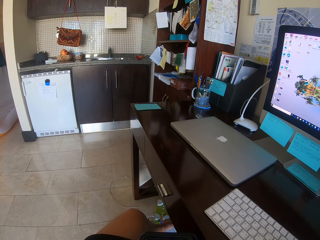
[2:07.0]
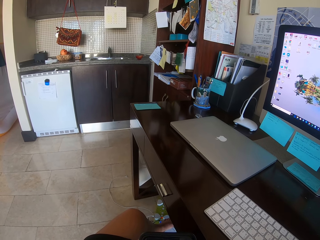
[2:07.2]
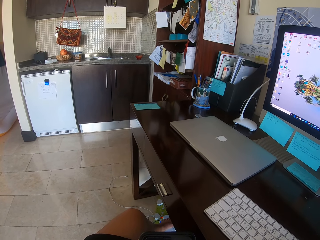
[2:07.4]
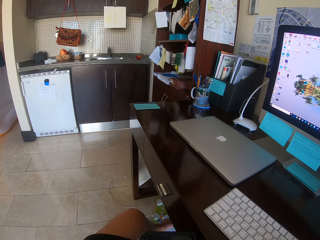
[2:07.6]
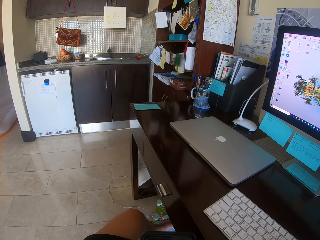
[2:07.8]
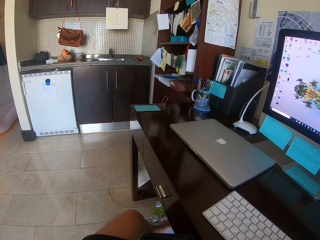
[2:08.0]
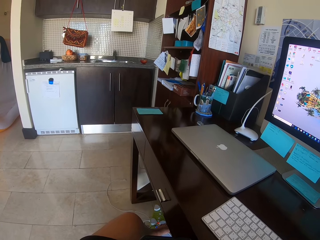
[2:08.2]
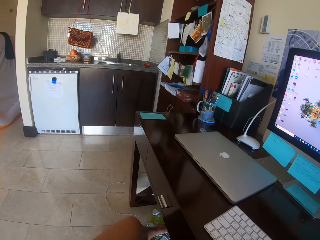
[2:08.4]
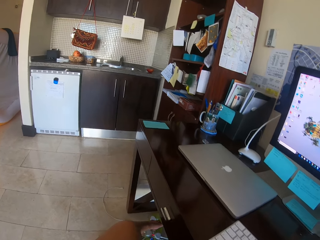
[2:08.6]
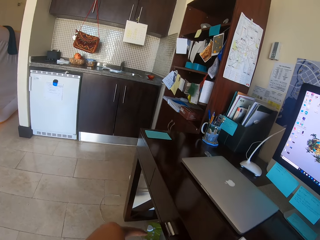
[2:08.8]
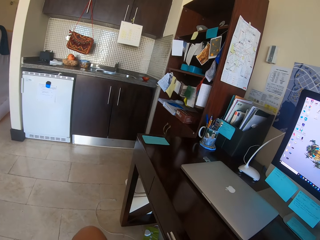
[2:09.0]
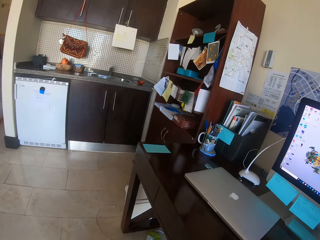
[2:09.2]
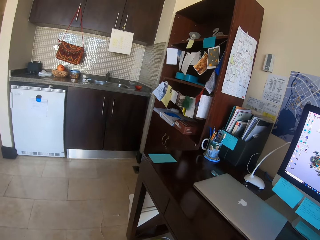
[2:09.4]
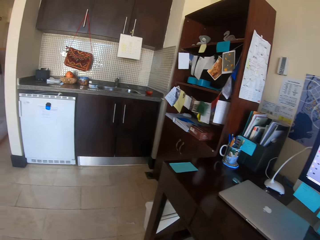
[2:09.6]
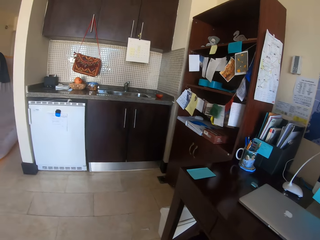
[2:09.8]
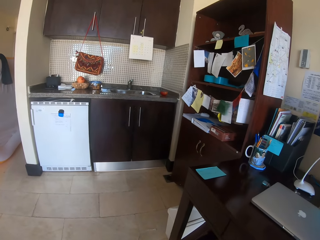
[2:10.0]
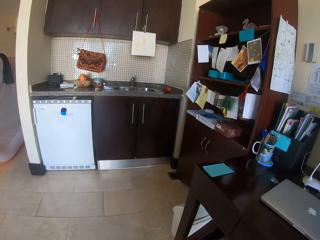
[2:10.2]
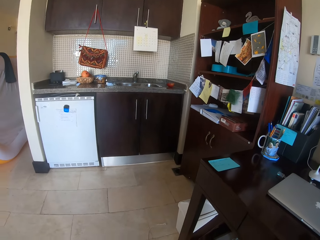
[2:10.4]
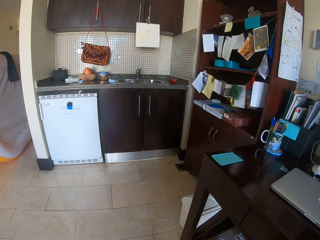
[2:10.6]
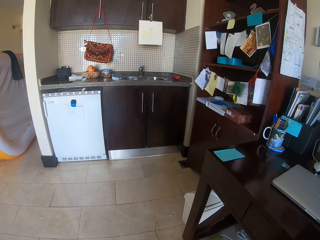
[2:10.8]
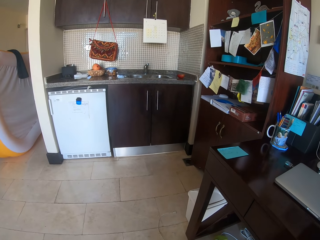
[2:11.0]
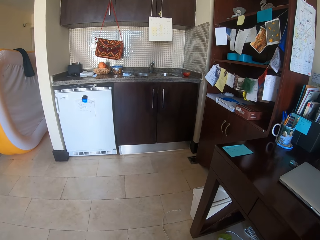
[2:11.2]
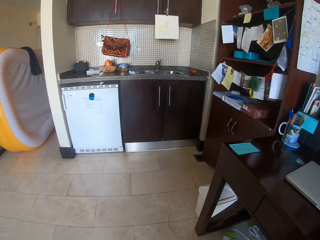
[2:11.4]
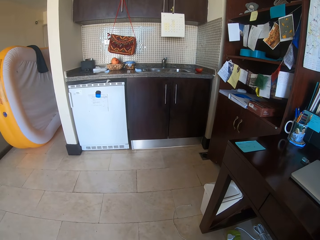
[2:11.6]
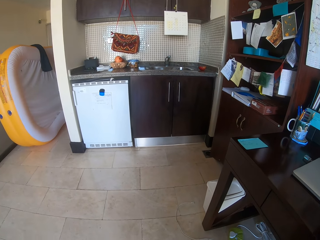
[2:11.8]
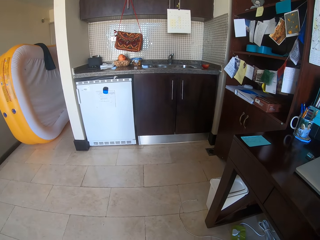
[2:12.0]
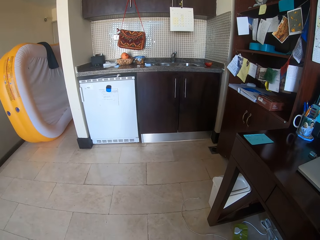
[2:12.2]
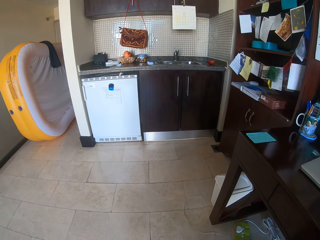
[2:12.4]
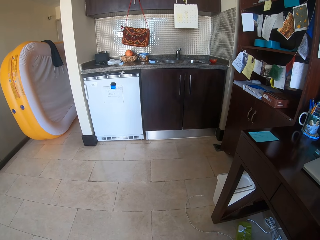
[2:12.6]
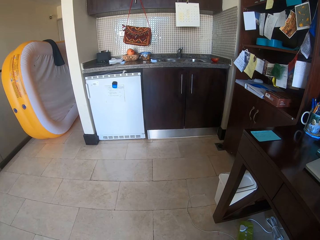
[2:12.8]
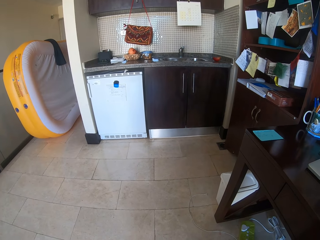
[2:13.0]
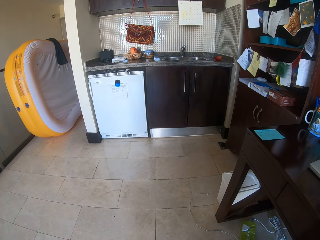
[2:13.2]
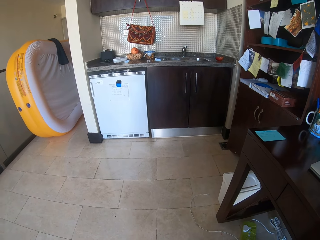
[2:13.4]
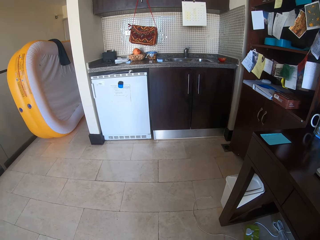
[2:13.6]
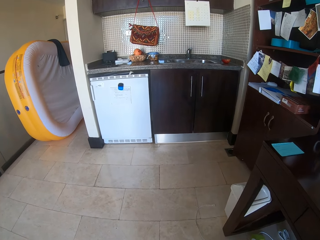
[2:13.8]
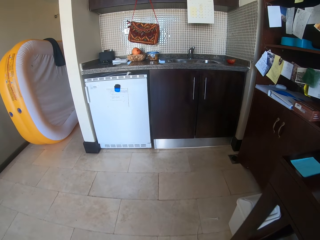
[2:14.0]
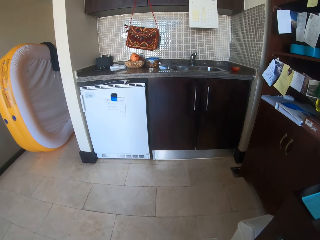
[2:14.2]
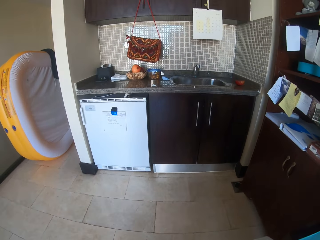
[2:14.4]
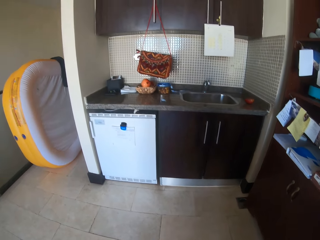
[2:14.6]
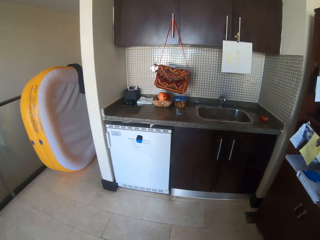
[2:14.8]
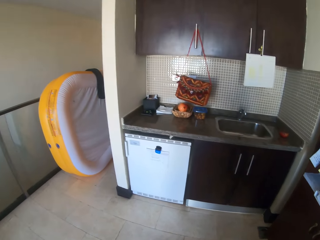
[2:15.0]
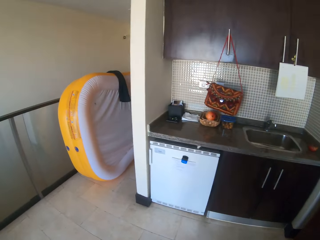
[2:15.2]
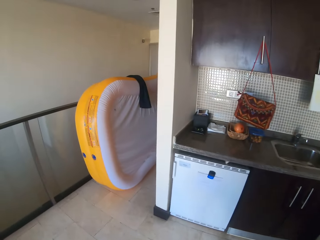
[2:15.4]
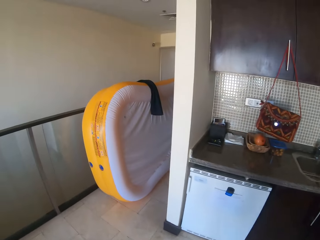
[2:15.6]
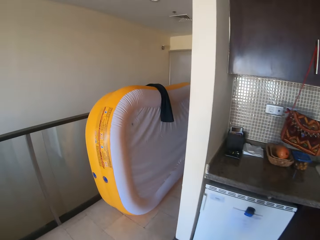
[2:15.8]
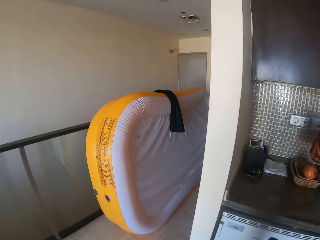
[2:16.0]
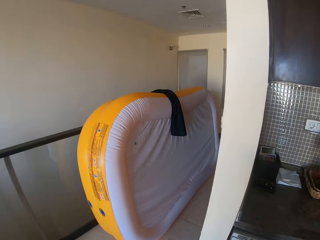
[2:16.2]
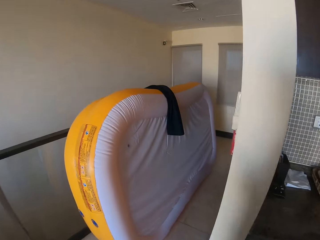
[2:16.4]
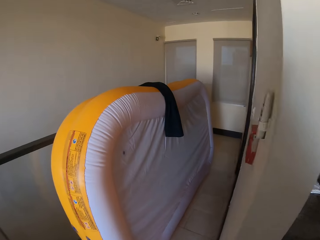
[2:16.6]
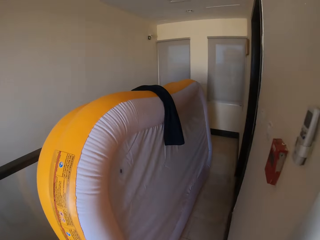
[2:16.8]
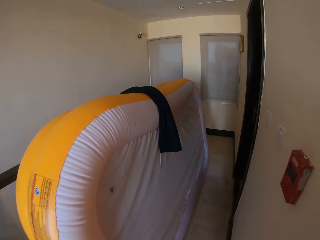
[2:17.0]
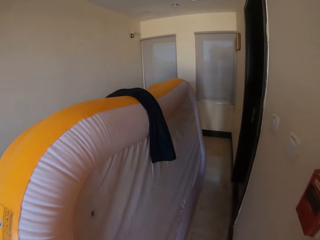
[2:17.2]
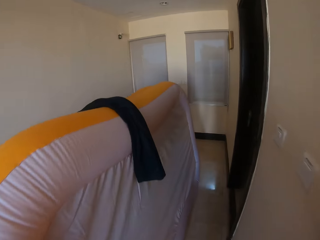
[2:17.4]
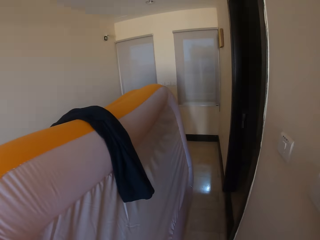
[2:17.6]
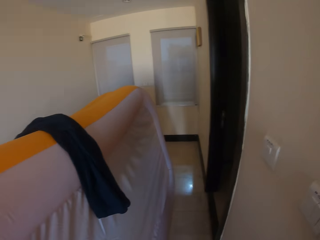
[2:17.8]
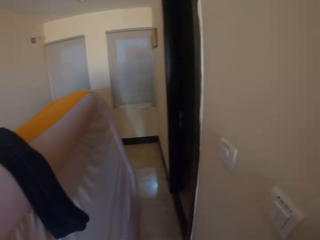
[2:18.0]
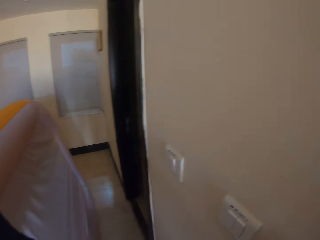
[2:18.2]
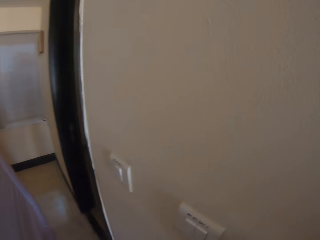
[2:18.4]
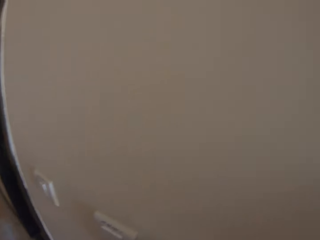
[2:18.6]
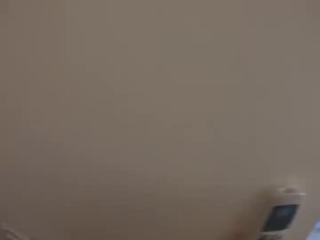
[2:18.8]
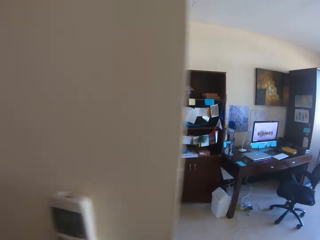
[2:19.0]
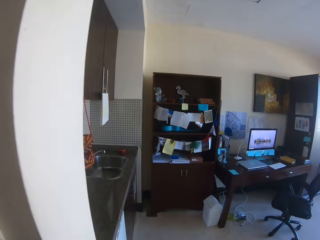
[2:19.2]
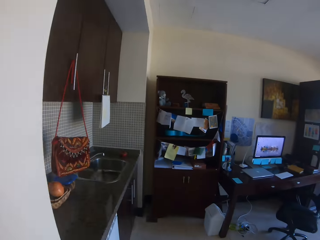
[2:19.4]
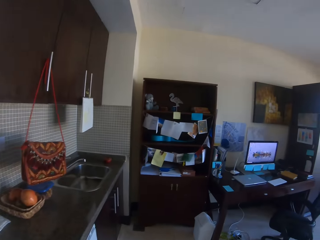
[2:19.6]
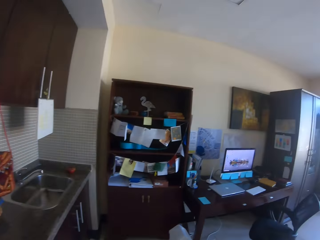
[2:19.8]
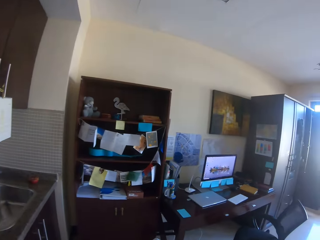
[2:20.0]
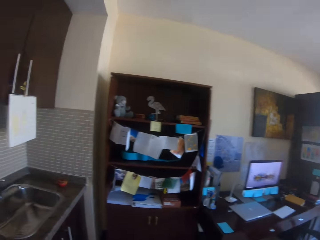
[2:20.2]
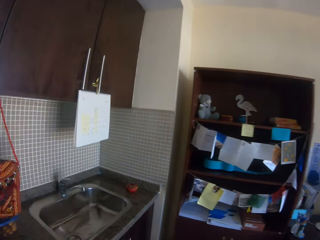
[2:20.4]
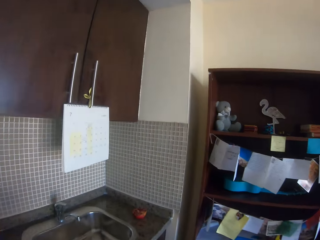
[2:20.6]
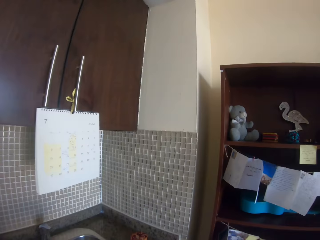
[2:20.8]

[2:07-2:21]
The camera wearer moves a leg. They stand up from the chair. They walk in the apartment.

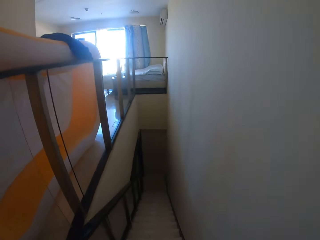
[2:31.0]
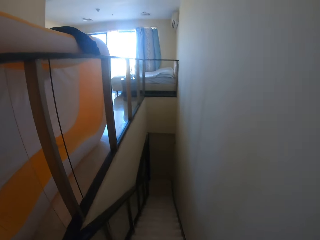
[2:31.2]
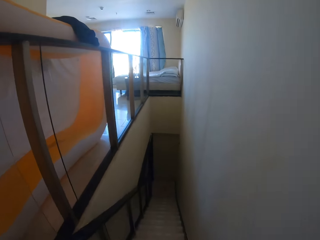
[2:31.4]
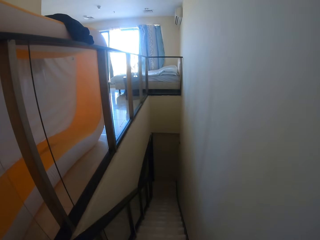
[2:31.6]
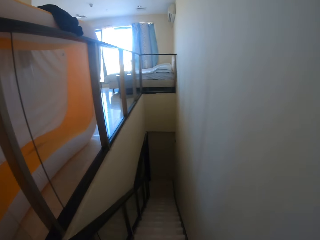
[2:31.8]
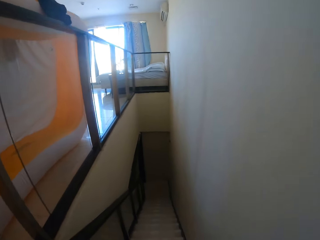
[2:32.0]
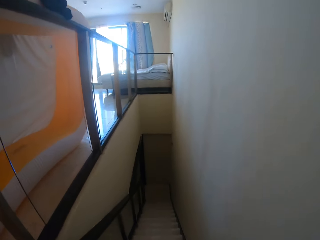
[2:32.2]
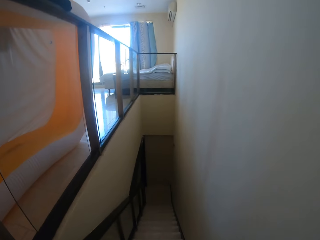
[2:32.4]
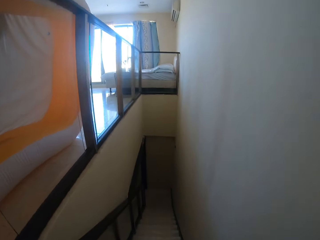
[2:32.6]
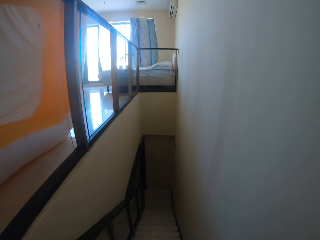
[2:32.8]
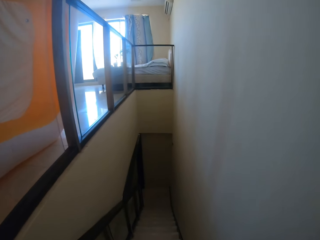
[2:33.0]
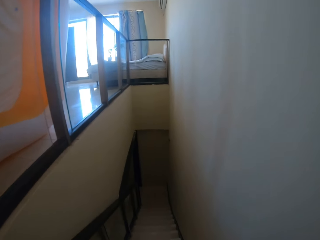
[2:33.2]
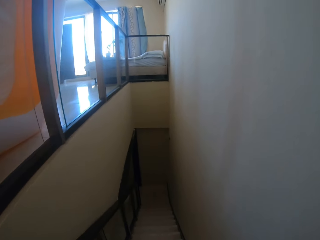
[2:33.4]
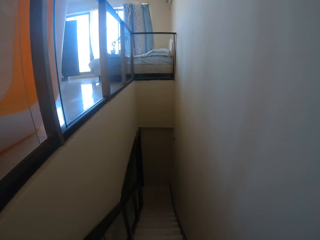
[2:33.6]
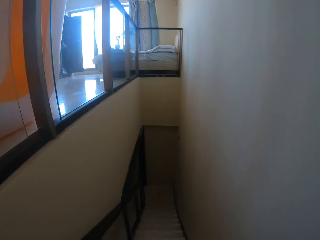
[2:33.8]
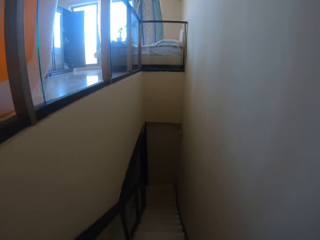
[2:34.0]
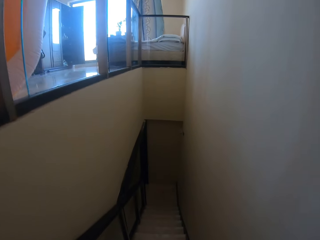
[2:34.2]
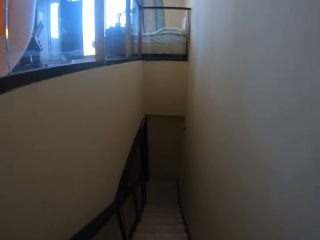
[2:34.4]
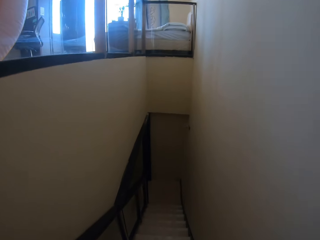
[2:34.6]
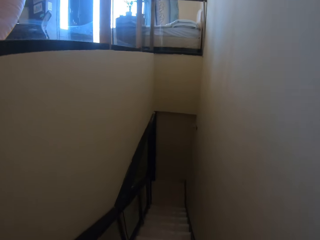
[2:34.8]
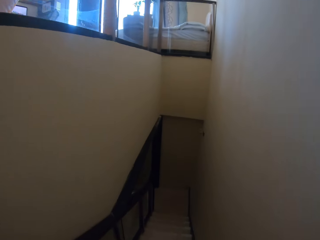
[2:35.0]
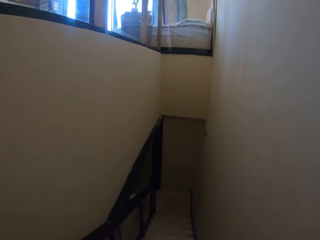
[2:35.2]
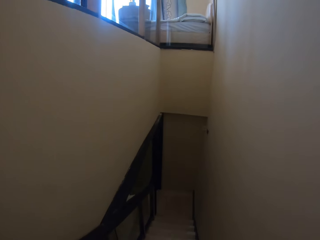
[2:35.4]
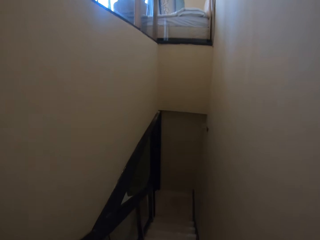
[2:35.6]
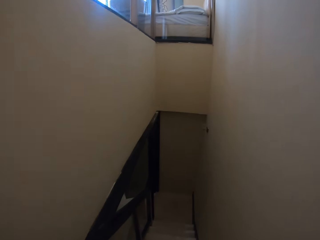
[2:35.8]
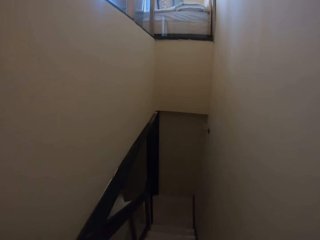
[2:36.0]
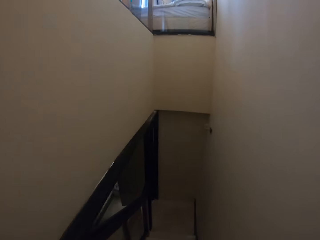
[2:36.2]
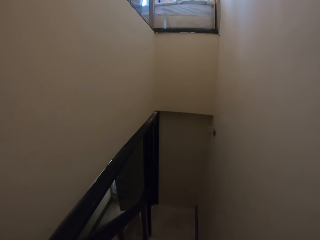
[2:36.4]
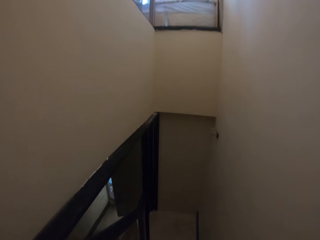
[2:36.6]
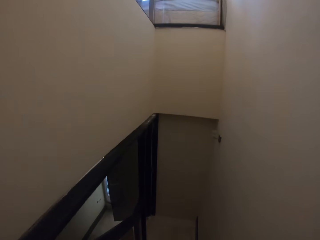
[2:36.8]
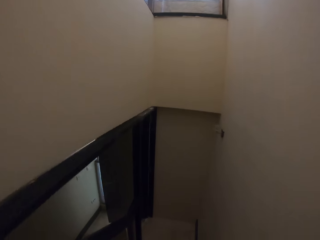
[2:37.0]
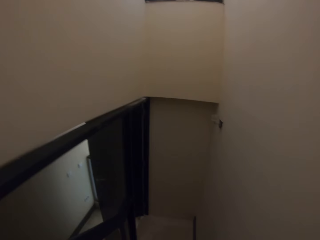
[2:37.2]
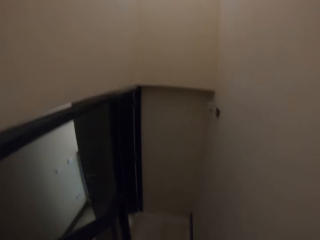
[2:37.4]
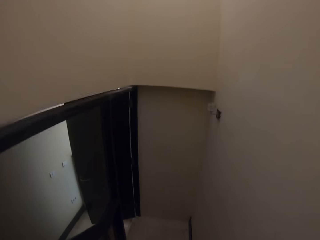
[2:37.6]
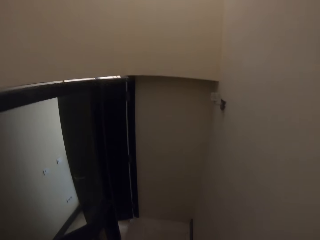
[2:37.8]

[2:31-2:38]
The camera wearer walks down the stairs.
